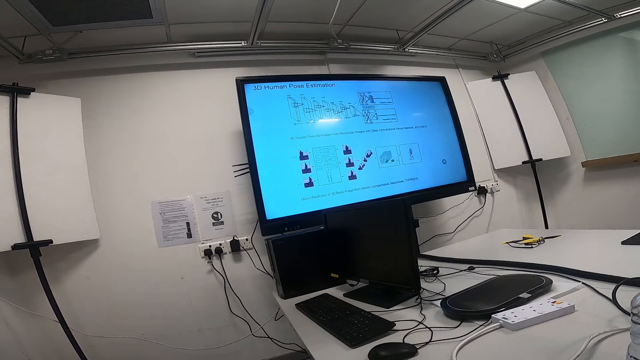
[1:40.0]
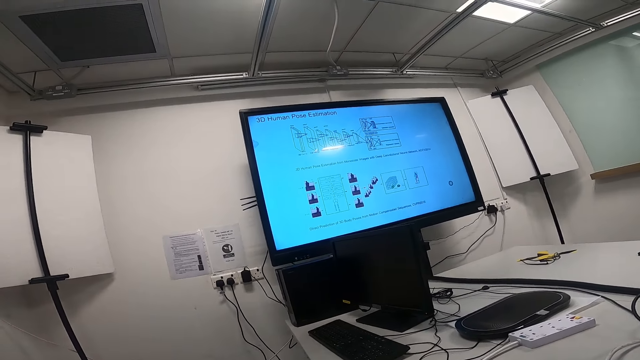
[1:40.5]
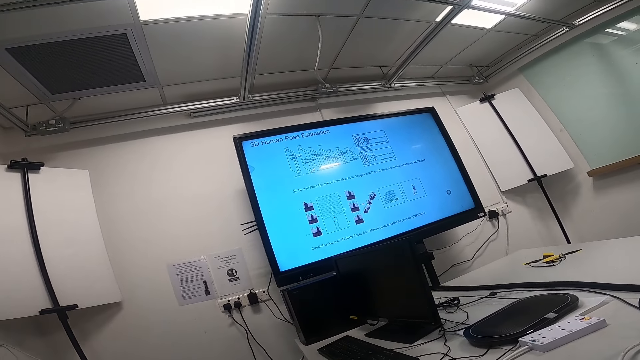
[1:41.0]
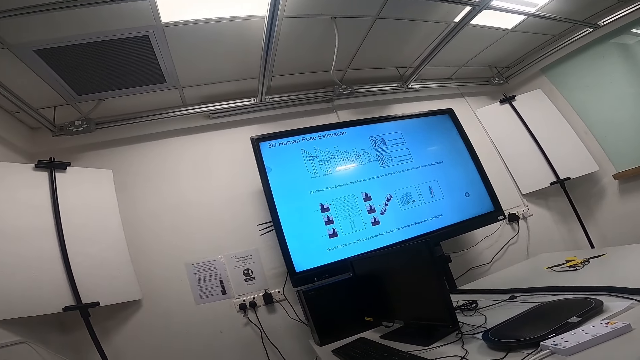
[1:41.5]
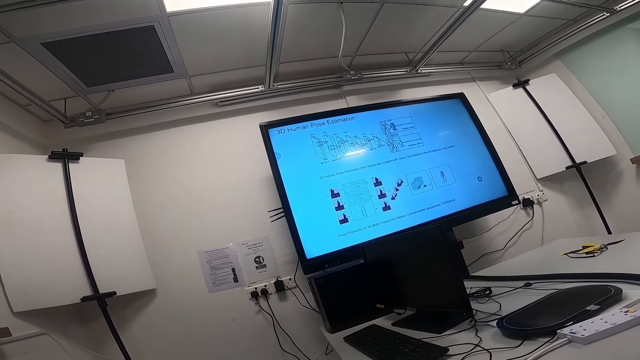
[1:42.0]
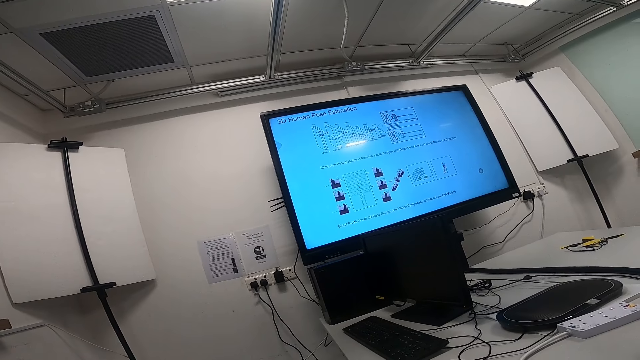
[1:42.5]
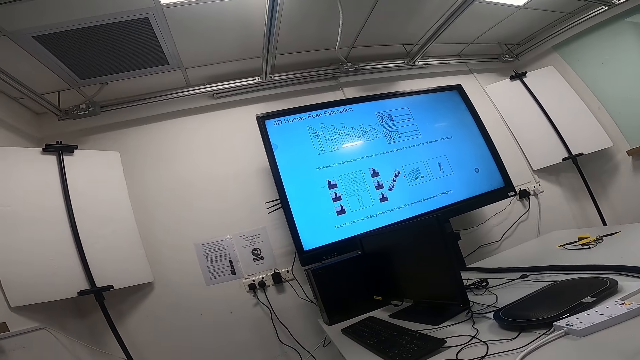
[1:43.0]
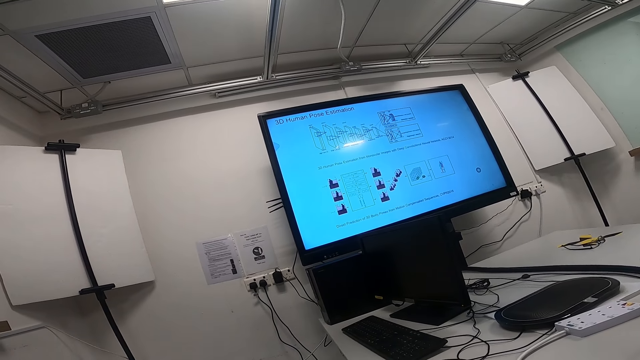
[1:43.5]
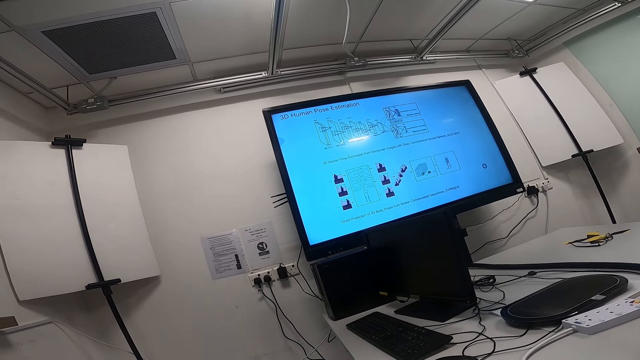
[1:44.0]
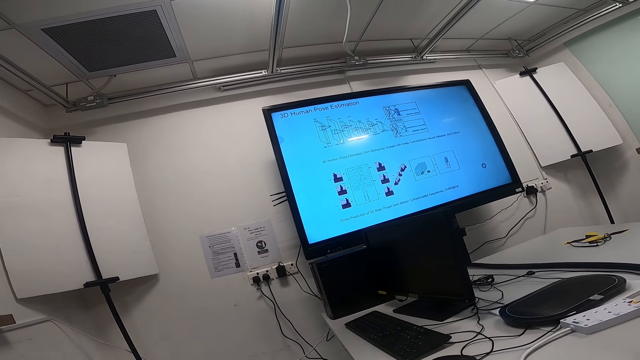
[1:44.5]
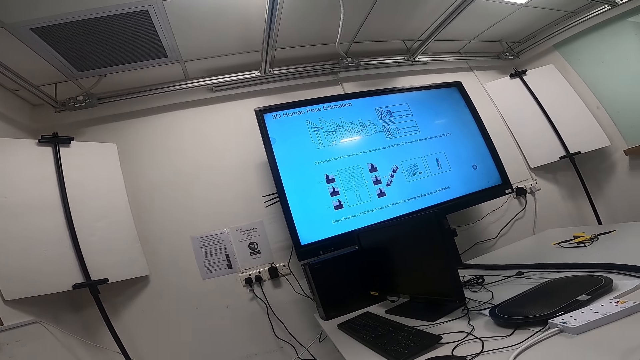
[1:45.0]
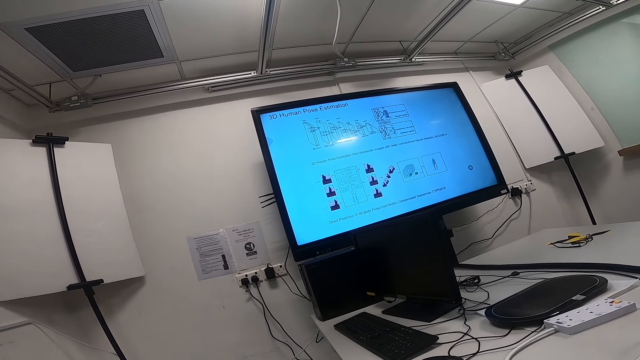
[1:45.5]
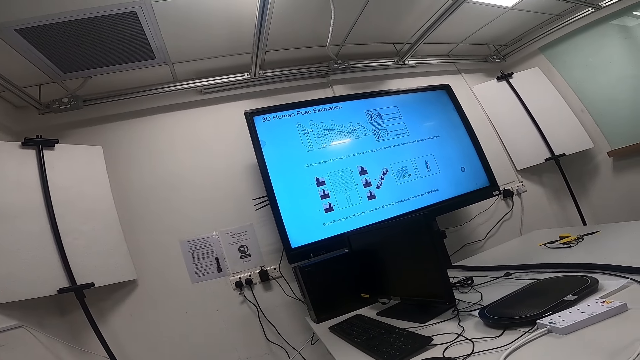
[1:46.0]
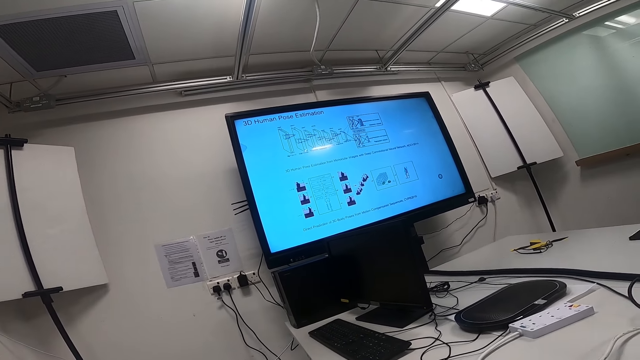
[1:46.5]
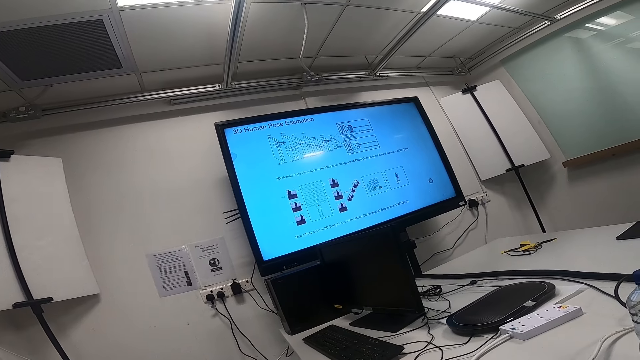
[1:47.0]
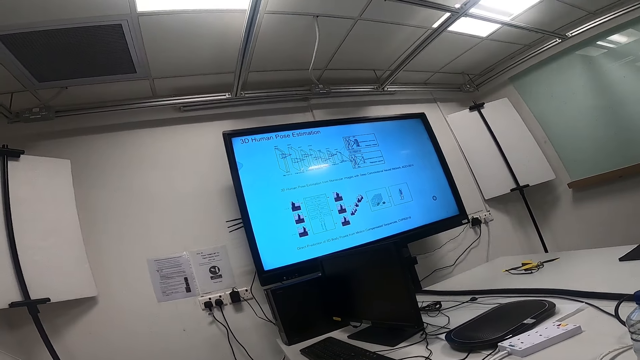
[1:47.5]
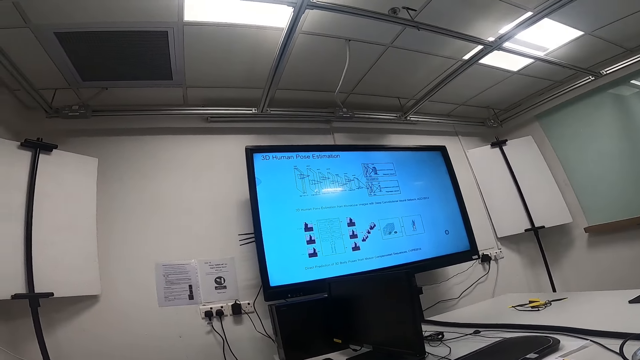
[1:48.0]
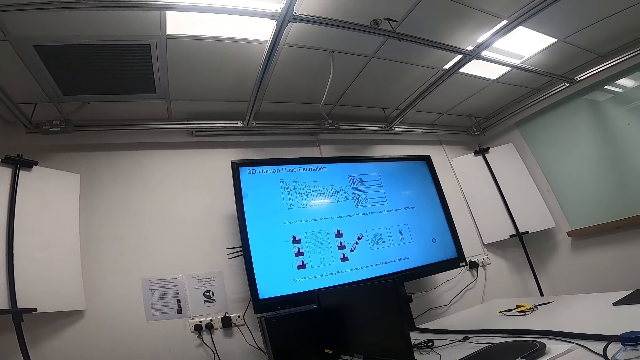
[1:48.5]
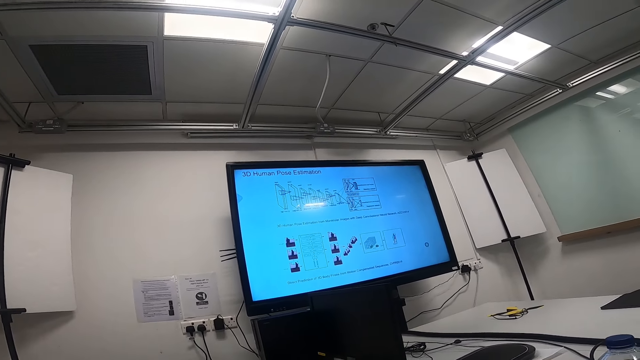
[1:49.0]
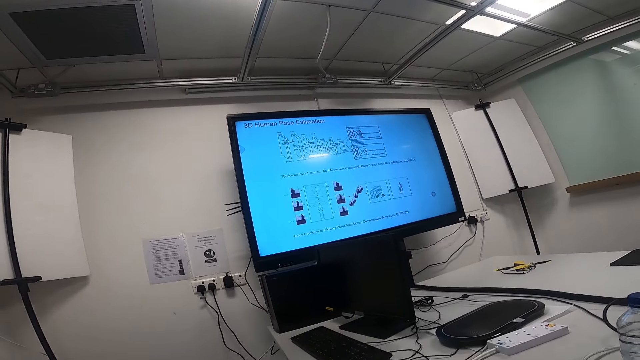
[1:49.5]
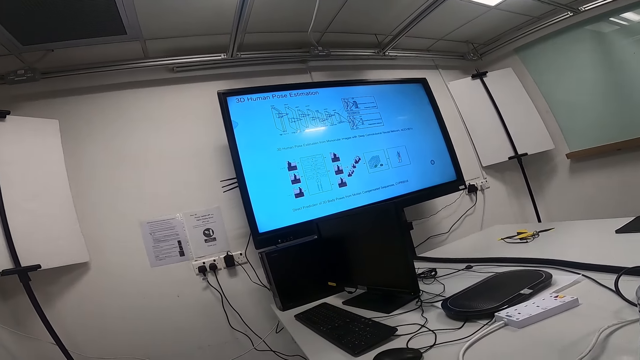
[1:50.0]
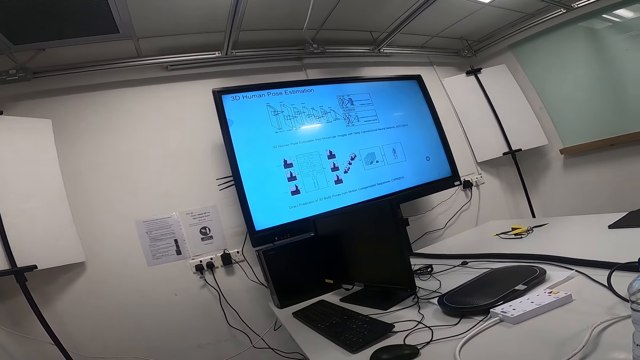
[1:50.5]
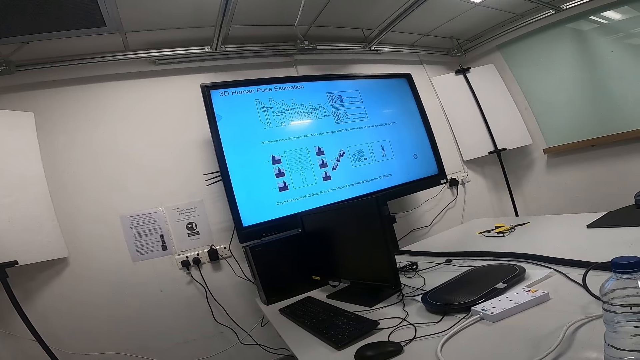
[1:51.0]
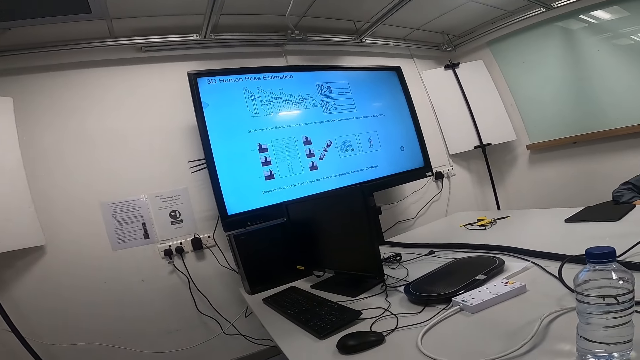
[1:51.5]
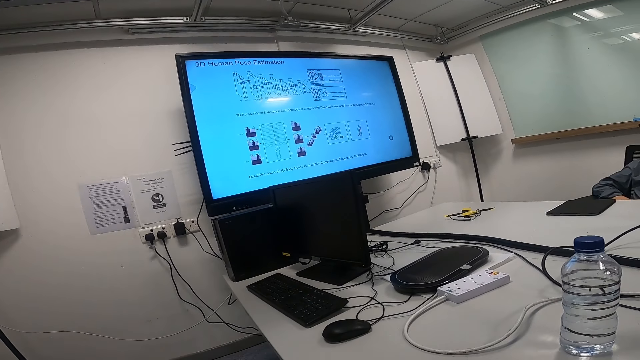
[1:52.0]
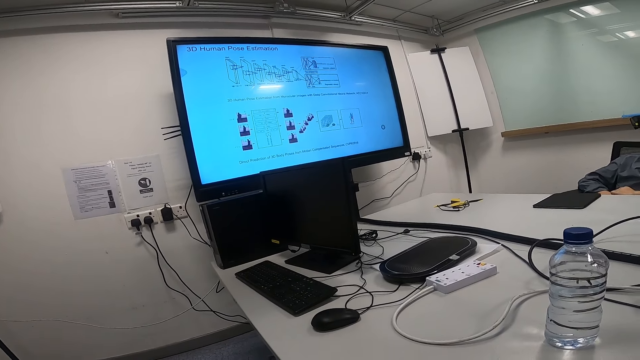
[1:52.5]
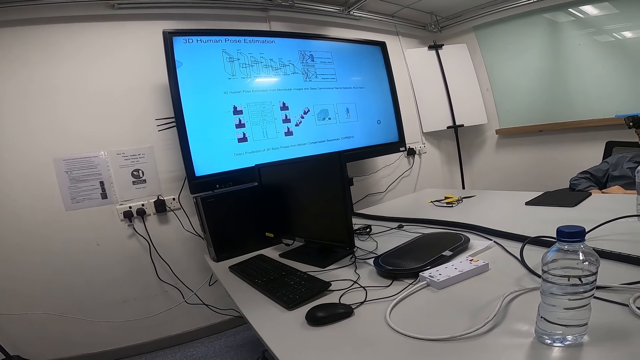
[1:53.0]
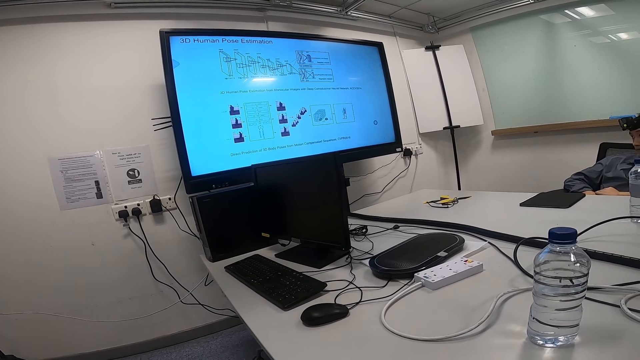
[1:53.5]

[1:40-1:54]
The camera wearer talks.

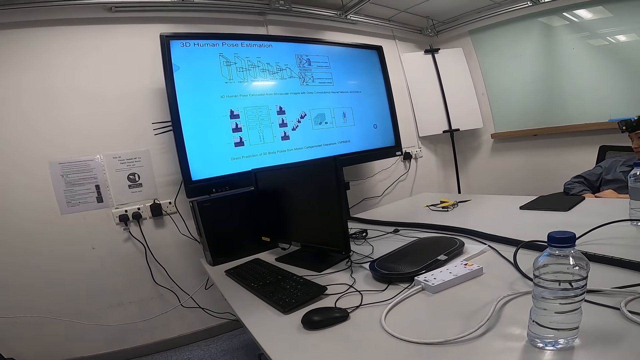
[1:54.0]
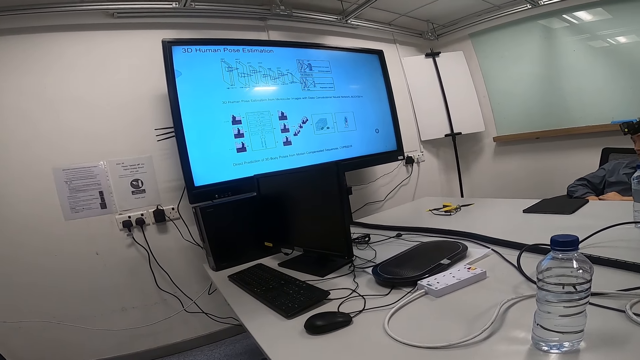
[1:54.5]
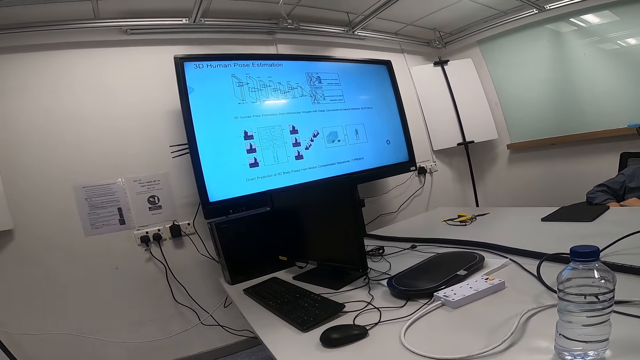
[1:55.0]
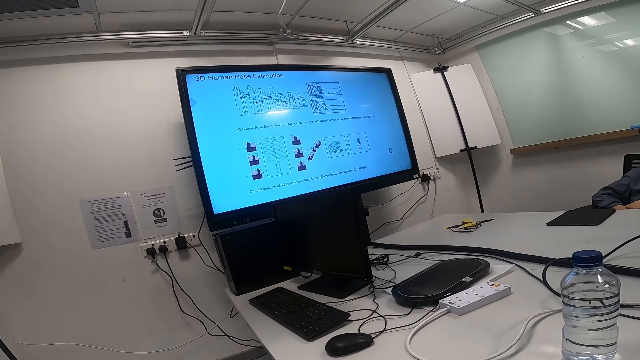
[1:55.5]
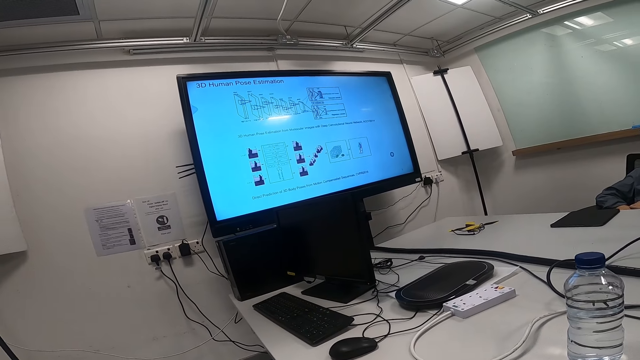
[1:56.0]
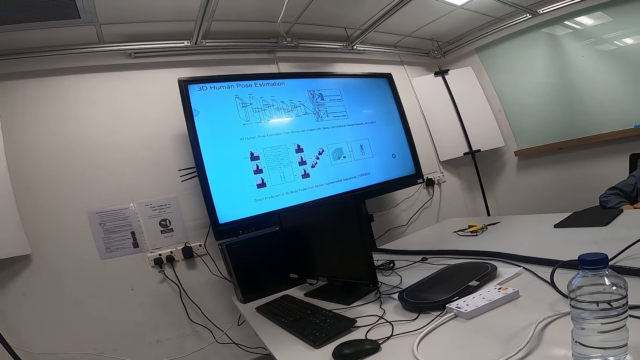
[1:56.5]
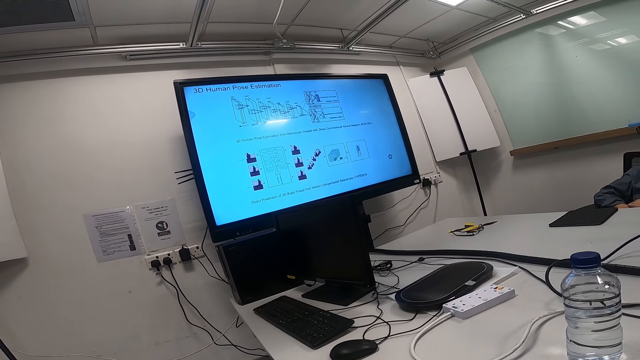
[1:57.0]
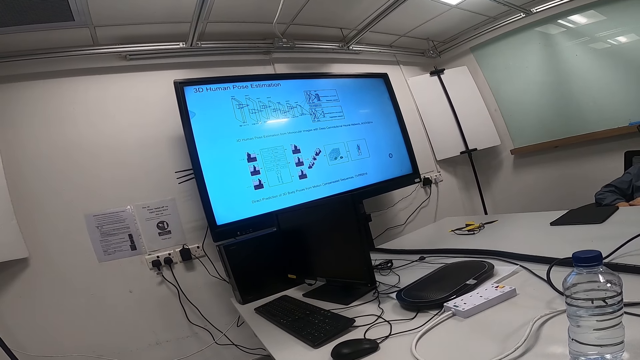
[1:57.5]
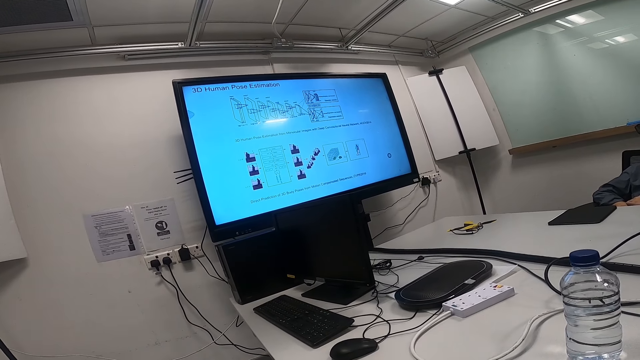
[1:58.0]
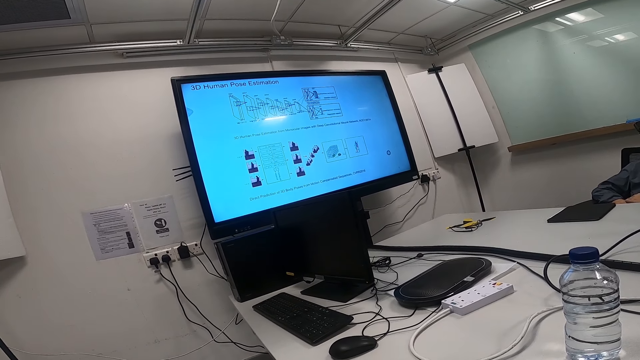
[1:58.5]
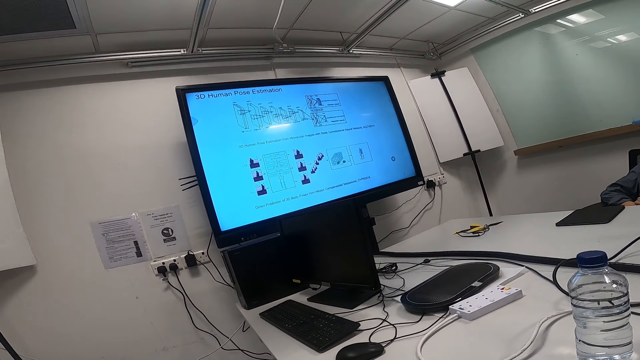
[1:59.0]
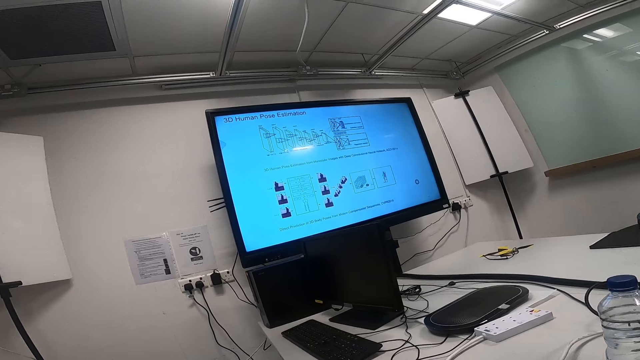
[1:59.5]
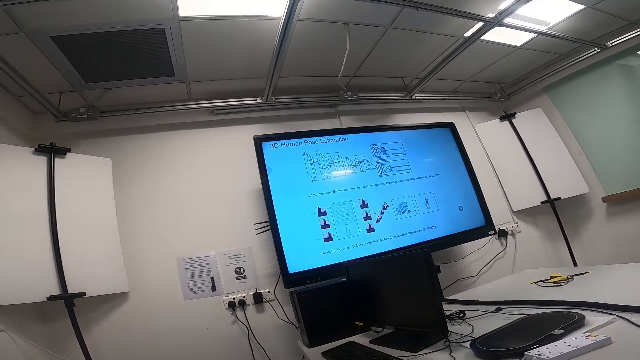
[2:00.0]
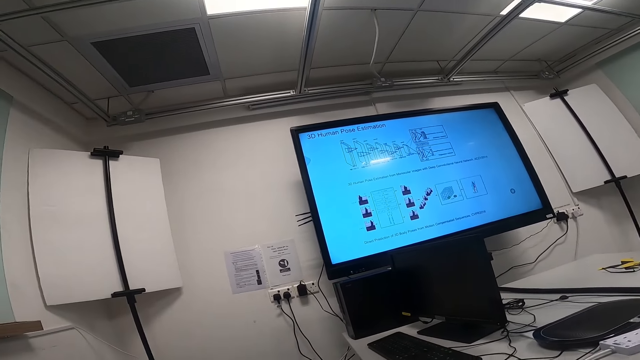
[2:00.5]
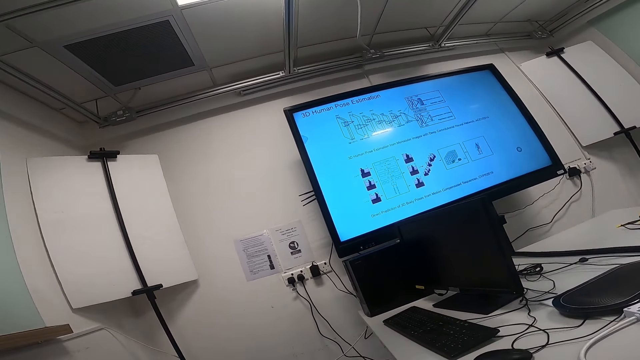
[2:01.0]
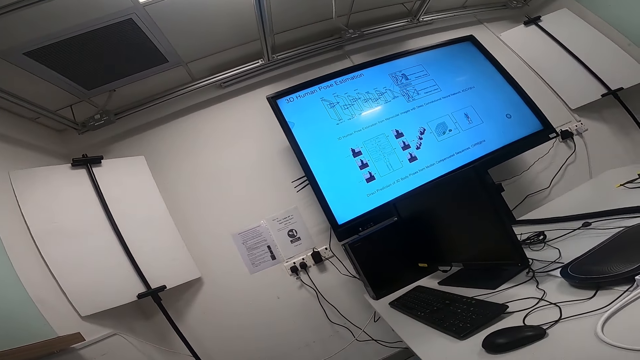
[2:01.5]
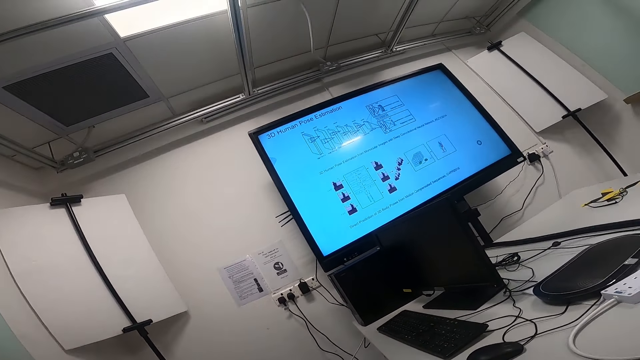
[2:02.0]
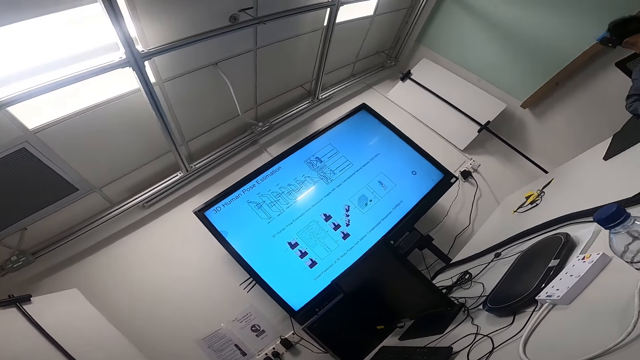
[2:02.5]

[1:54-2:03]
The camera wearer moves around.
